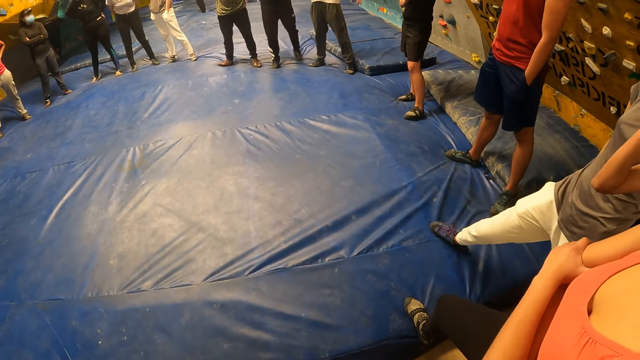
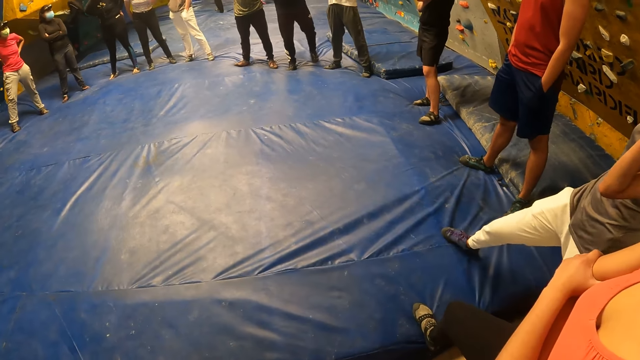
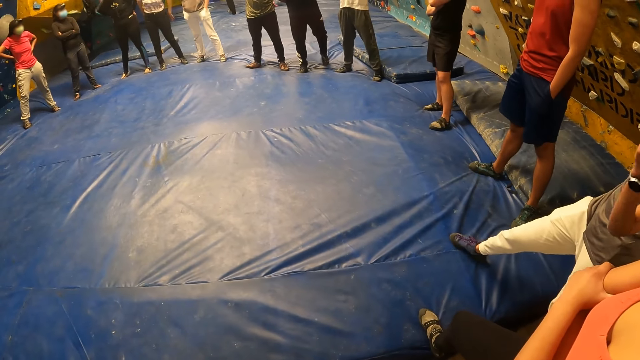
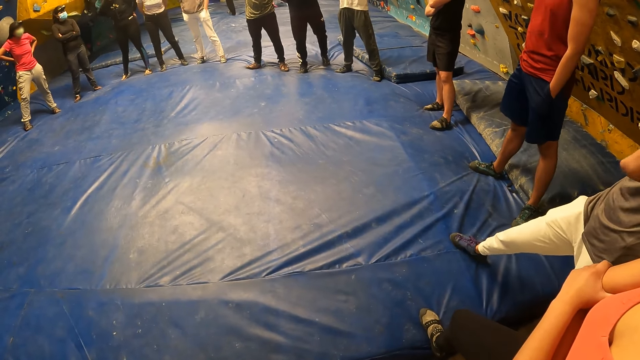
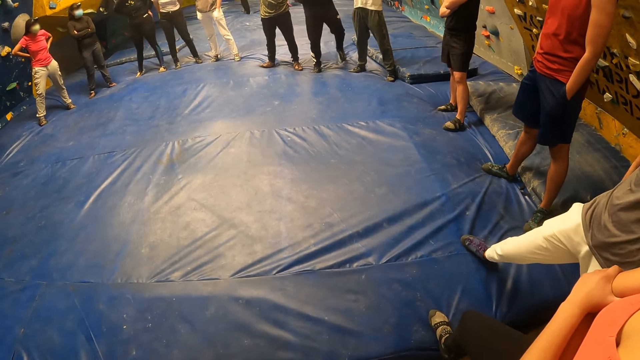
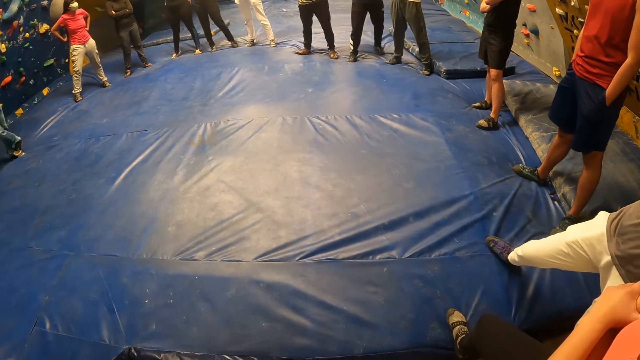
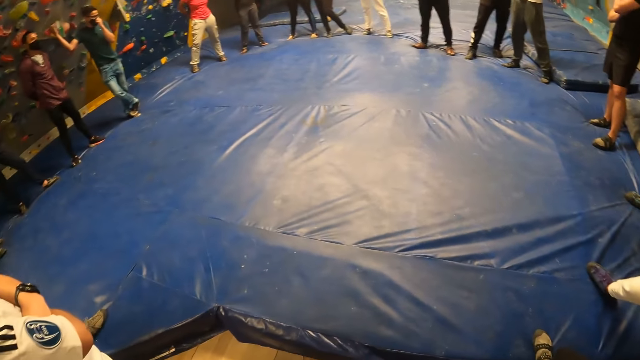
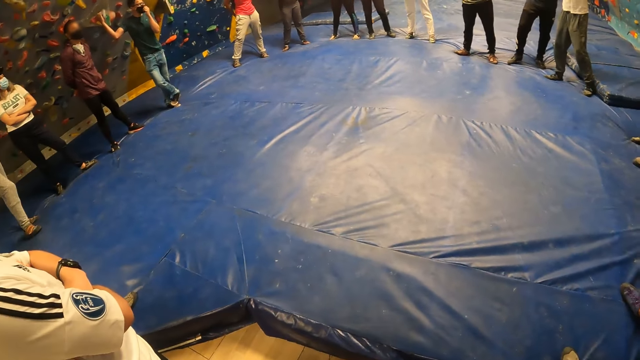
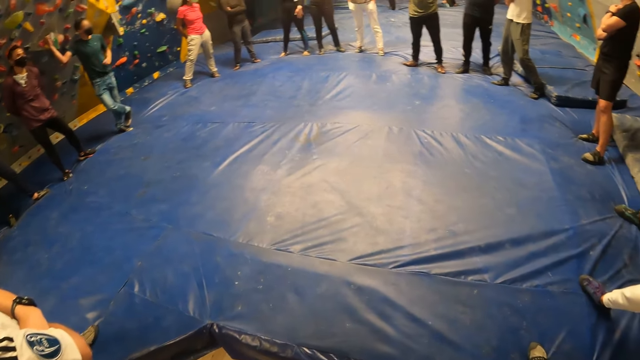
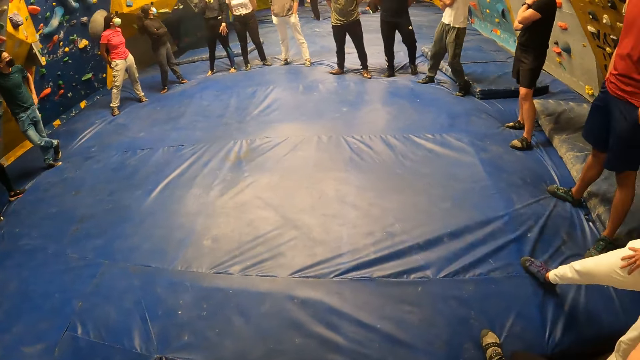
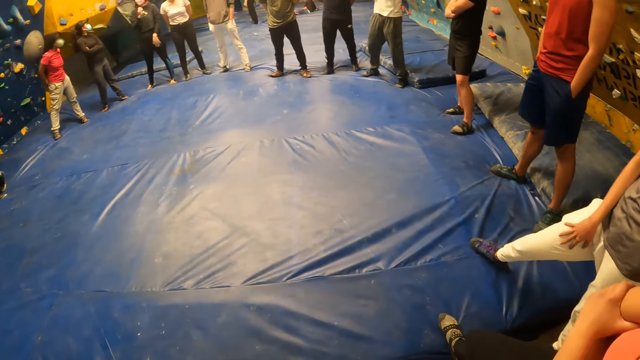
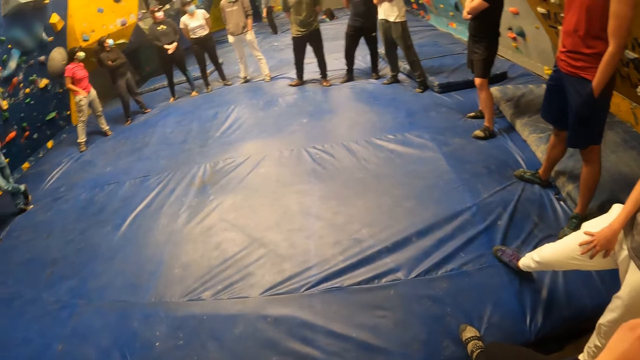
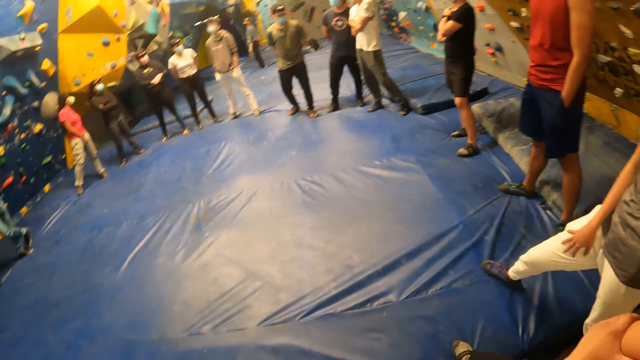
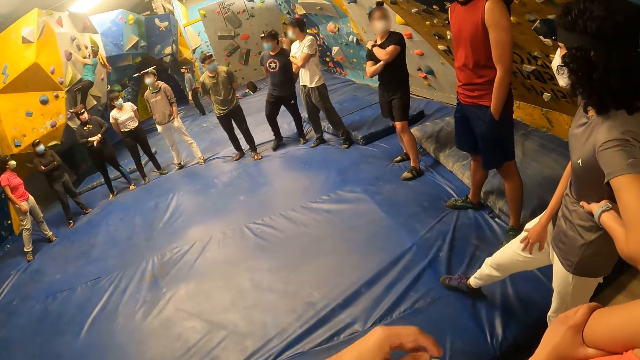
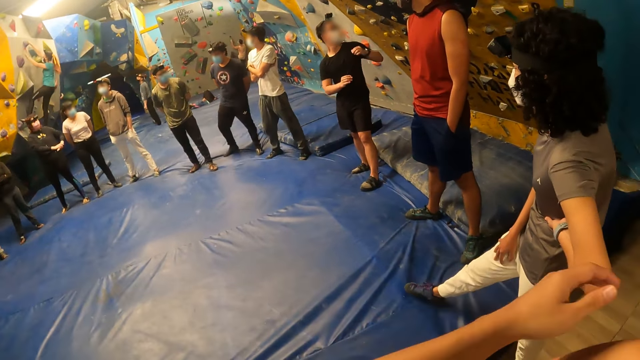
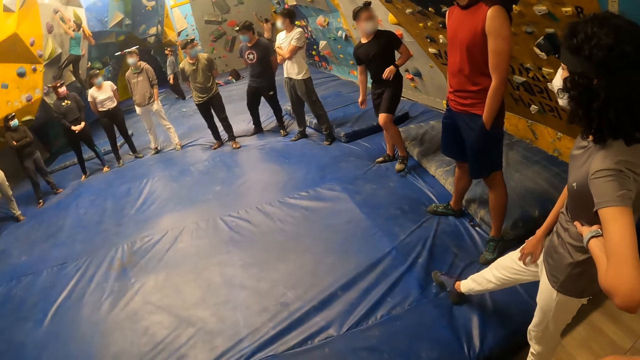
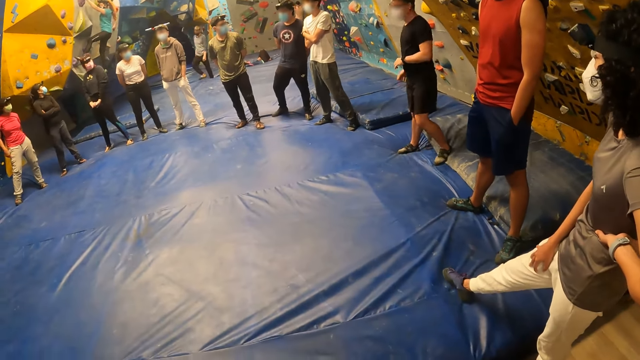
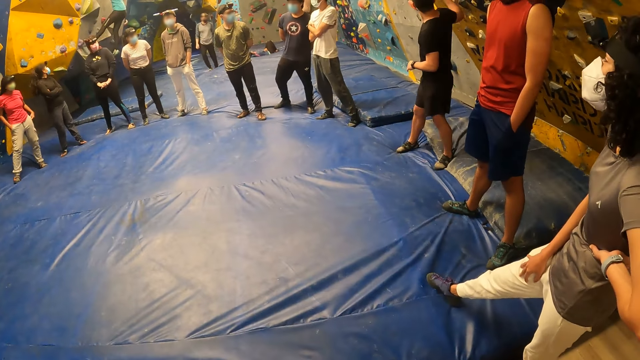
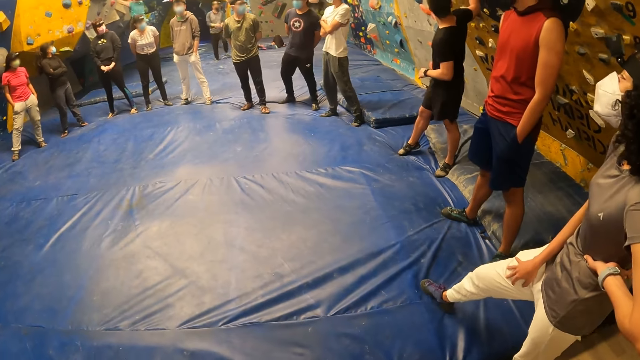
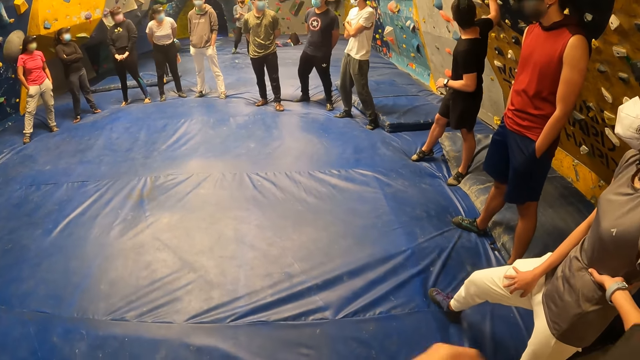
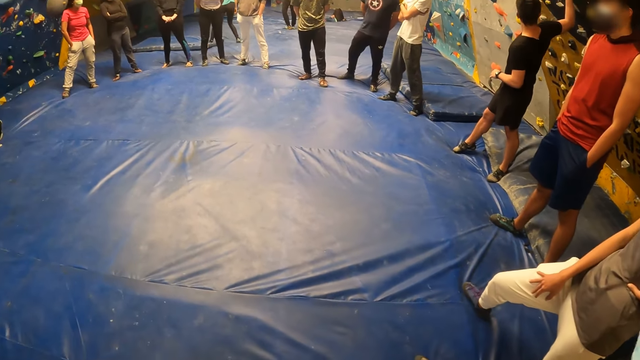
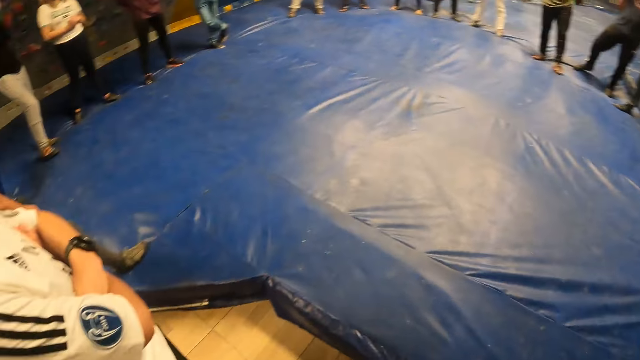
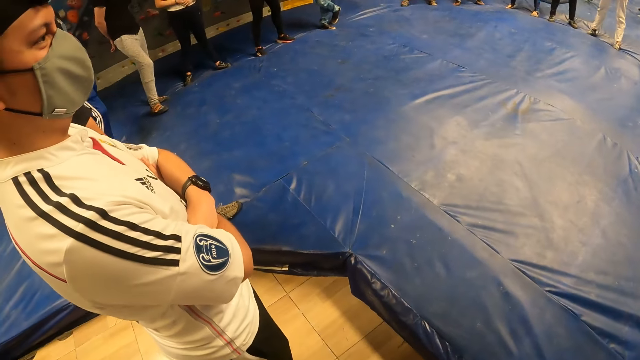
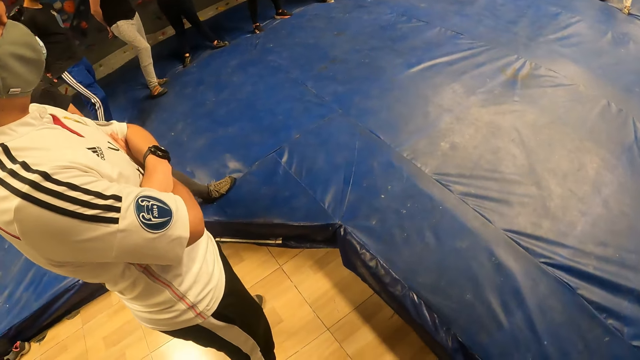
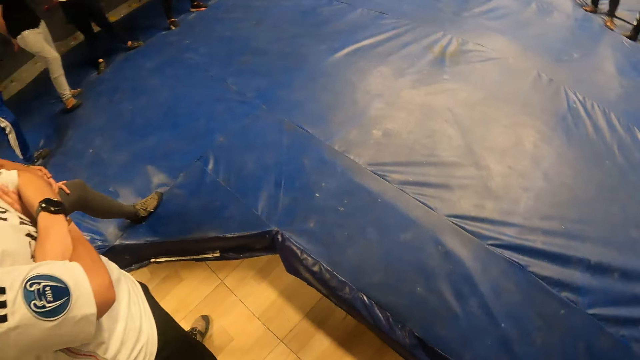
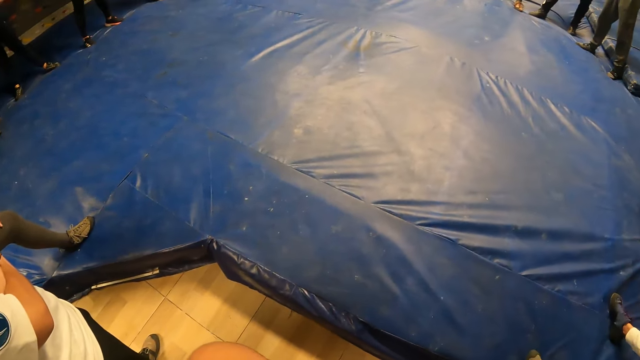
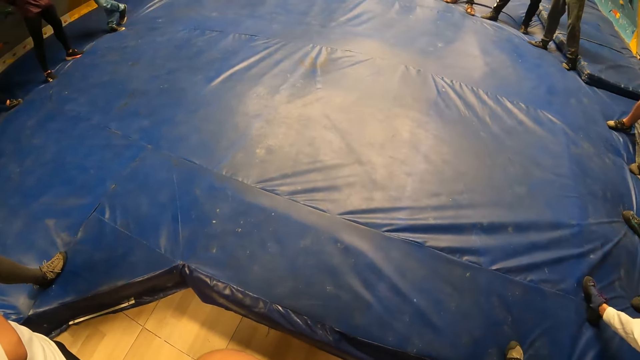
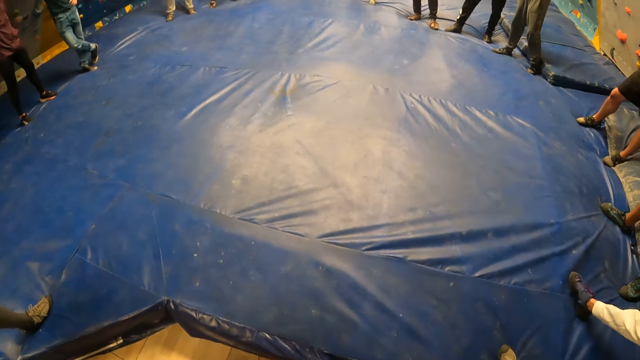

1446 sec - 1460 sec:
The woman drops from the climbing wall.

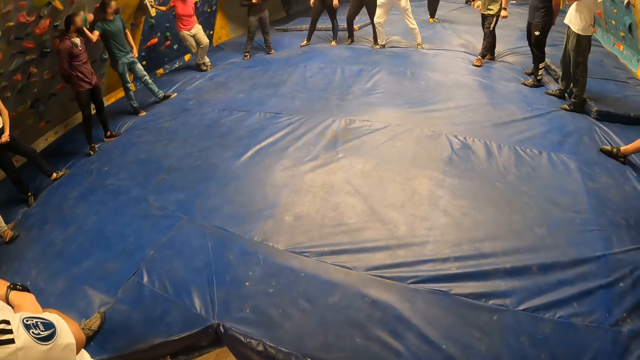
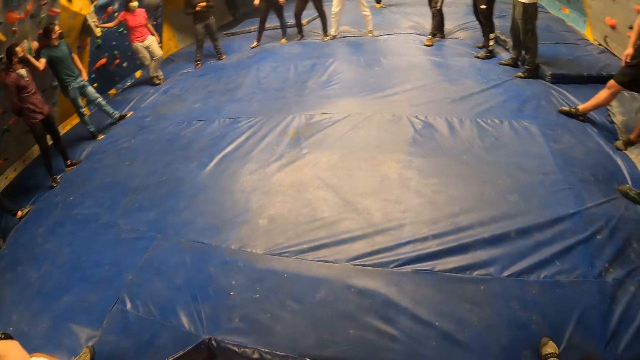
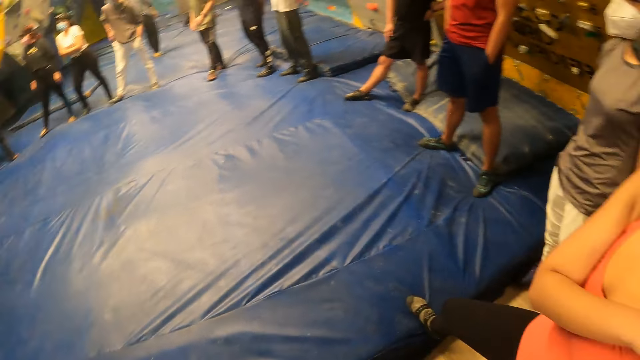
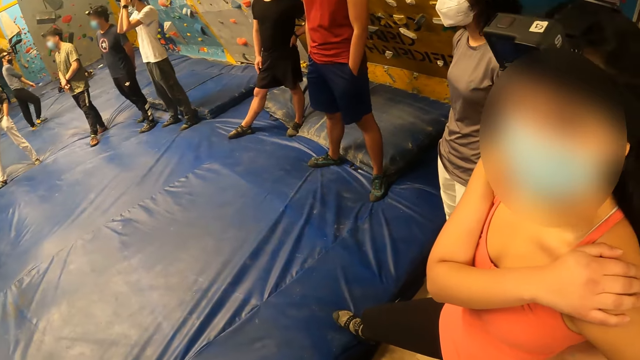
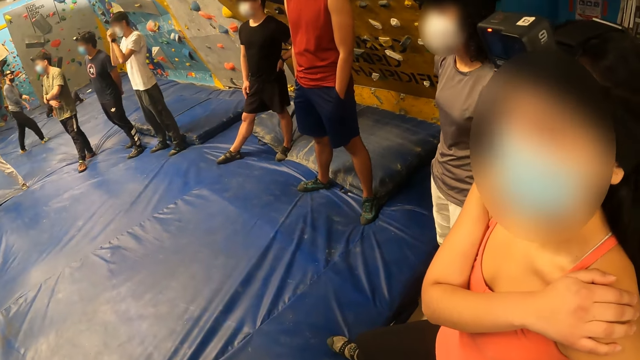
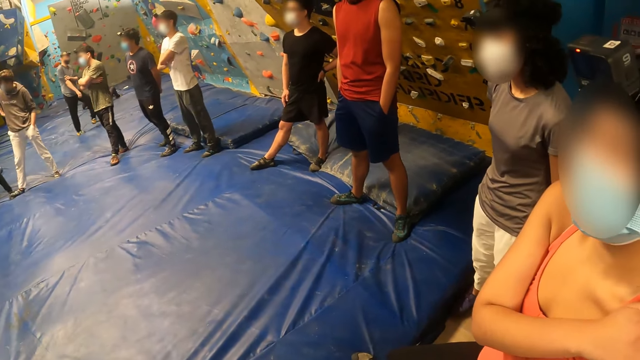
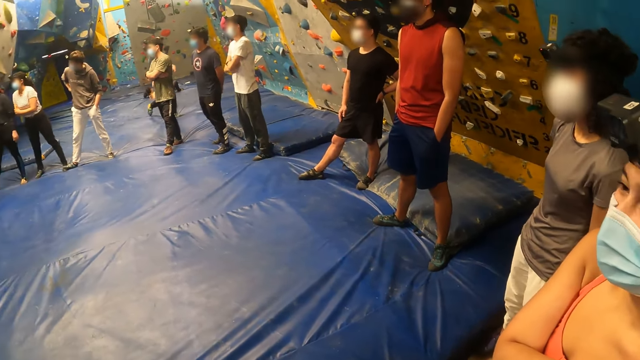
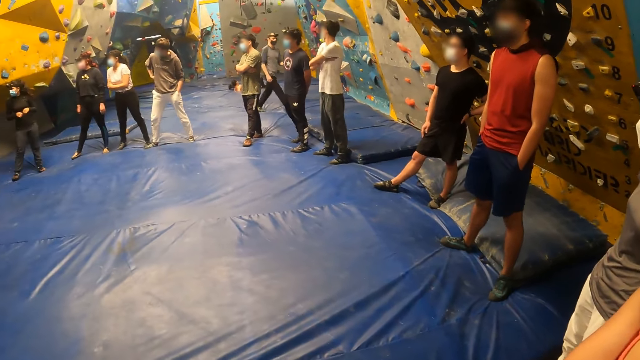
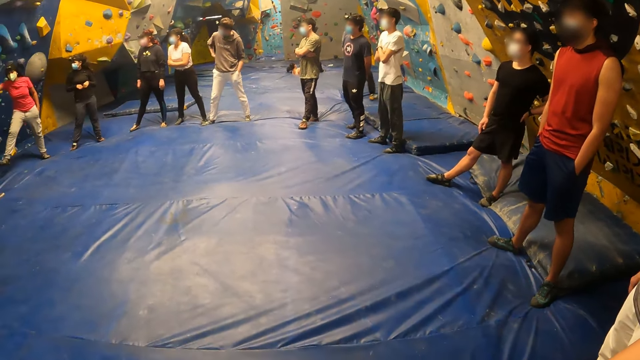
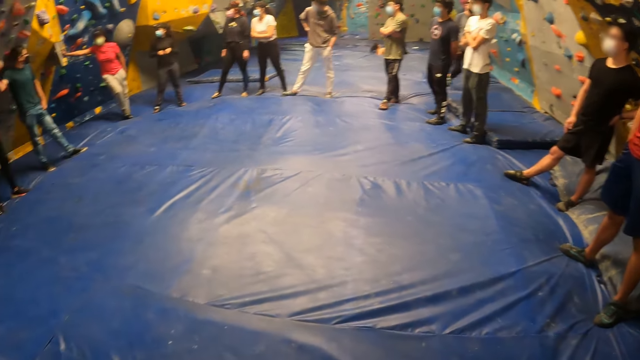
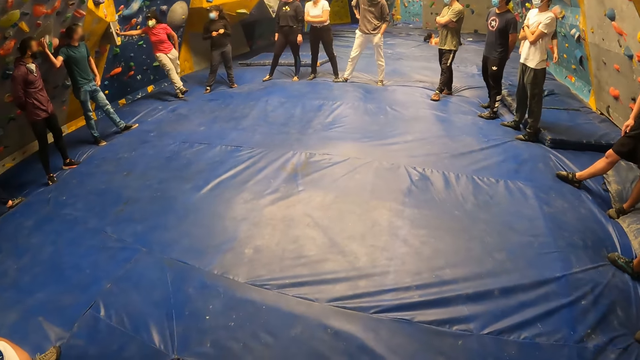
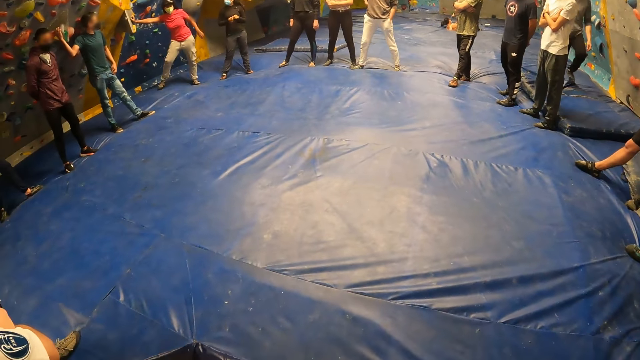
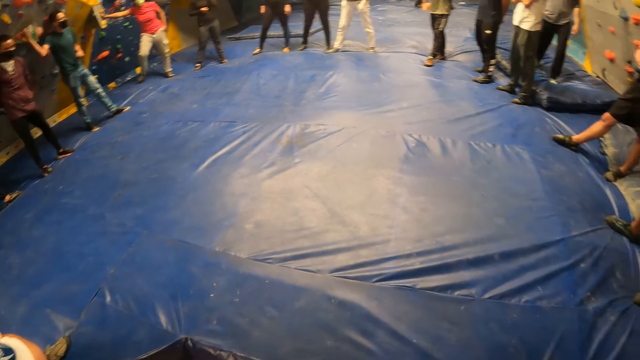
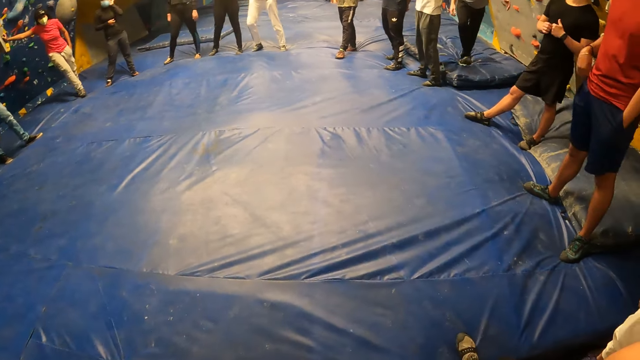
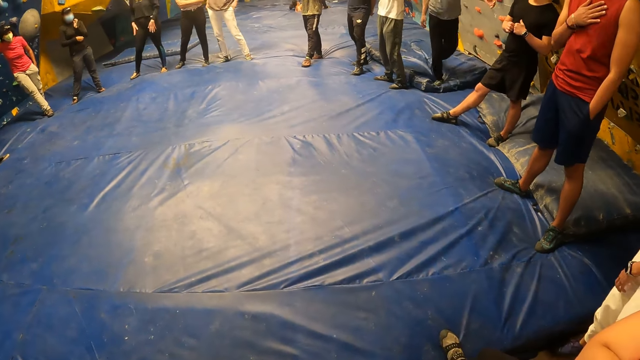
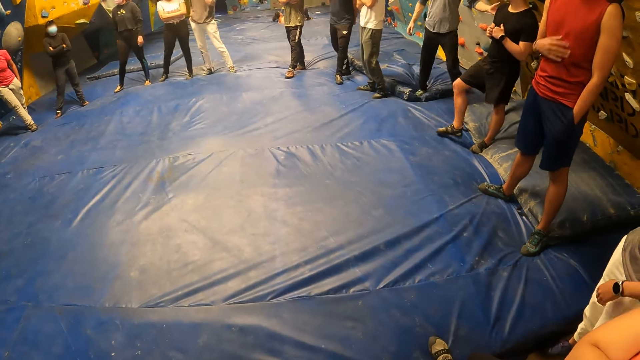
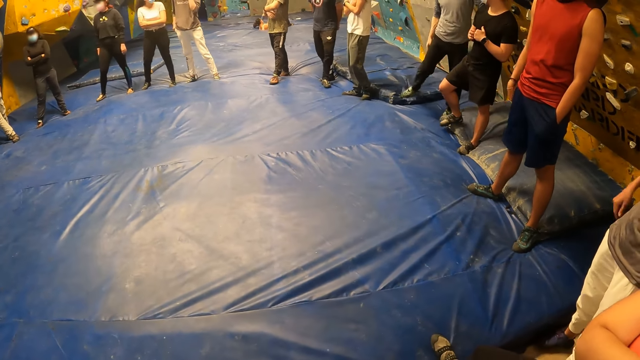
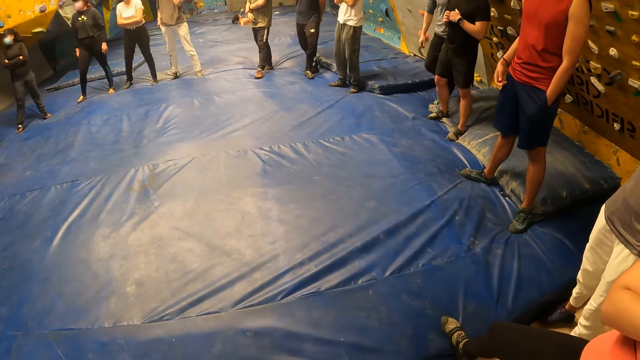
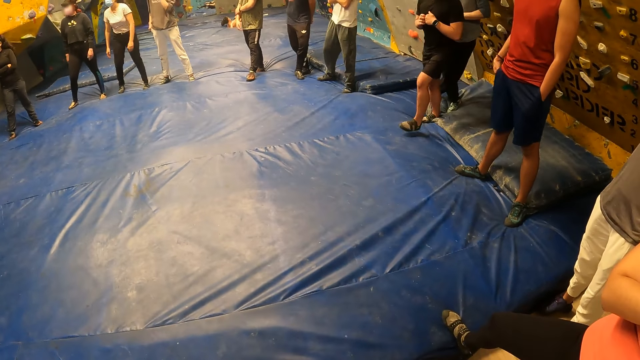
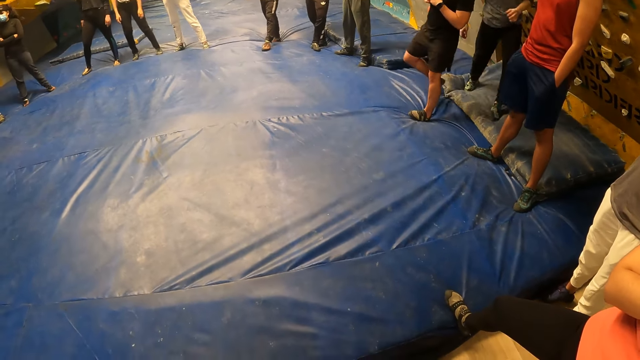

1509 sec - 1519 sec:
Another woman interacts with the camera wearer.
